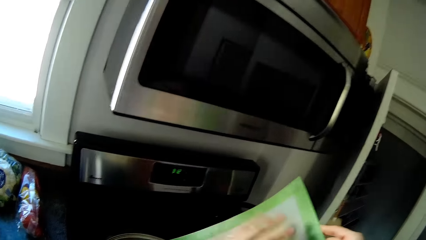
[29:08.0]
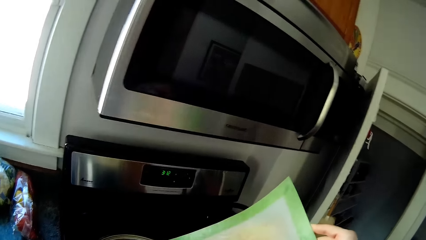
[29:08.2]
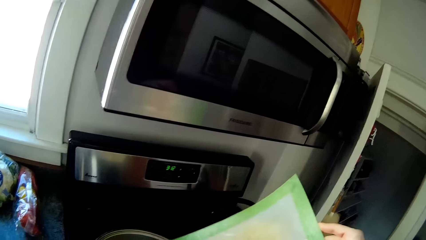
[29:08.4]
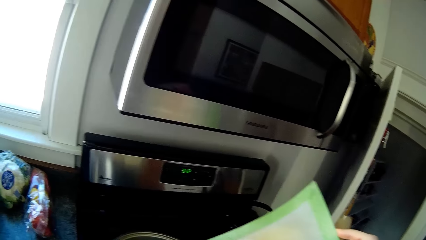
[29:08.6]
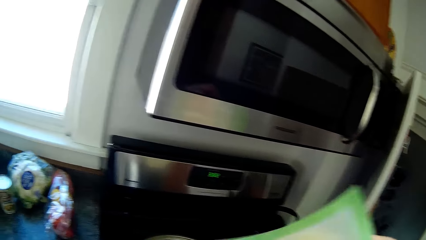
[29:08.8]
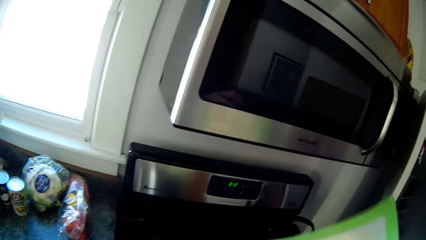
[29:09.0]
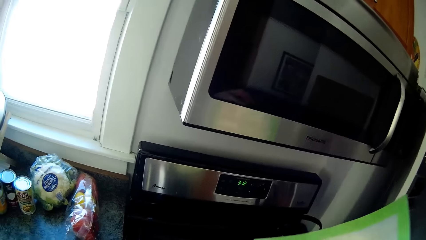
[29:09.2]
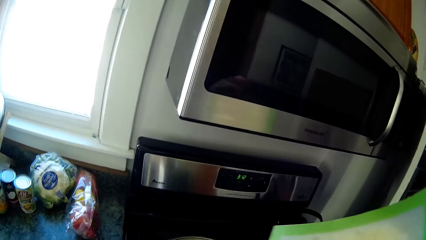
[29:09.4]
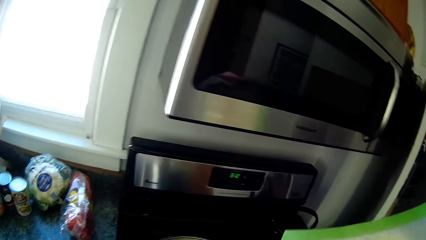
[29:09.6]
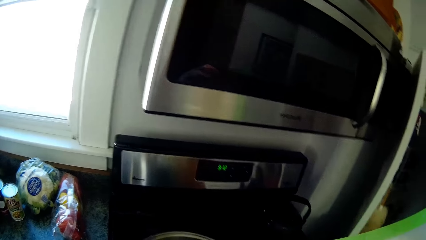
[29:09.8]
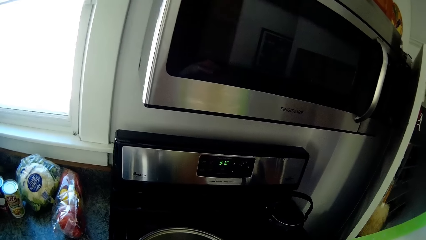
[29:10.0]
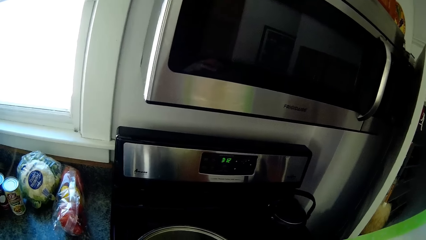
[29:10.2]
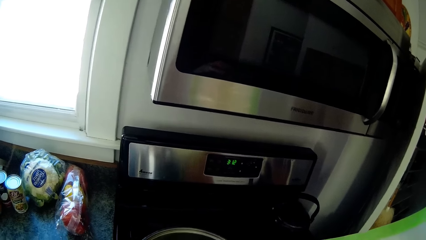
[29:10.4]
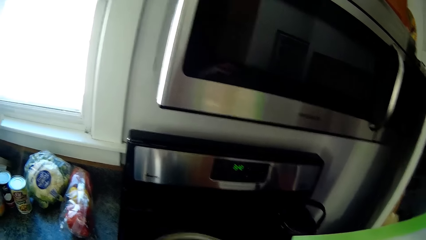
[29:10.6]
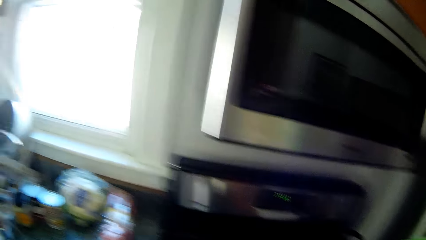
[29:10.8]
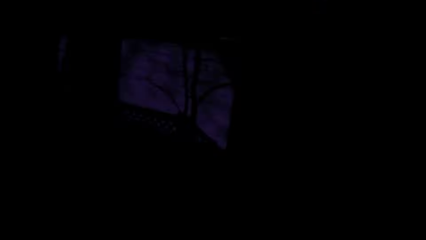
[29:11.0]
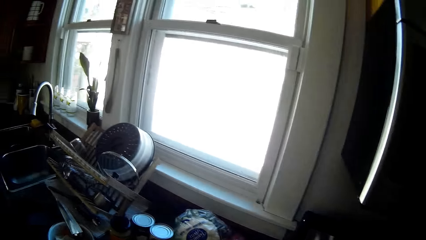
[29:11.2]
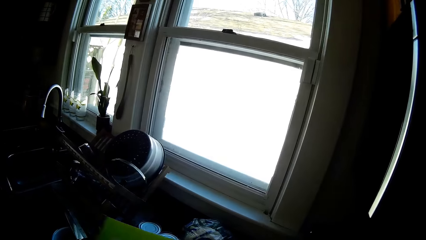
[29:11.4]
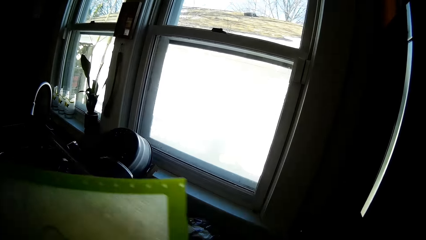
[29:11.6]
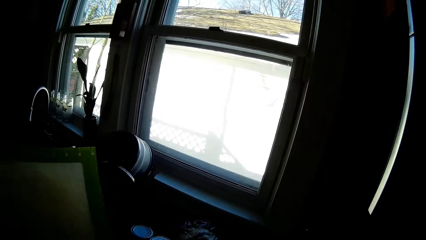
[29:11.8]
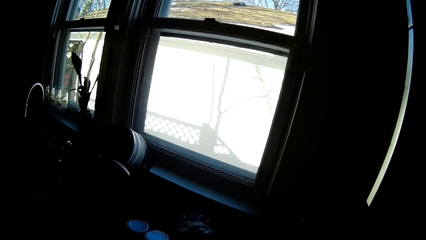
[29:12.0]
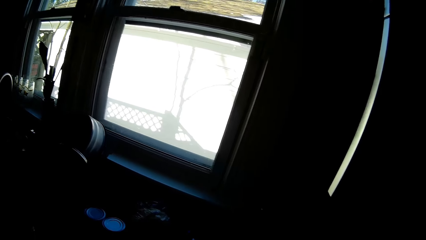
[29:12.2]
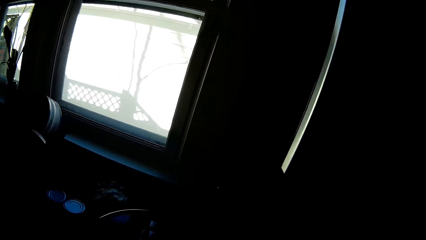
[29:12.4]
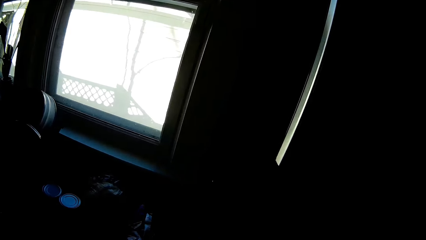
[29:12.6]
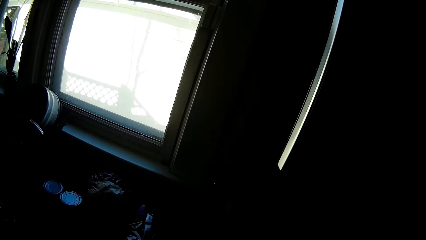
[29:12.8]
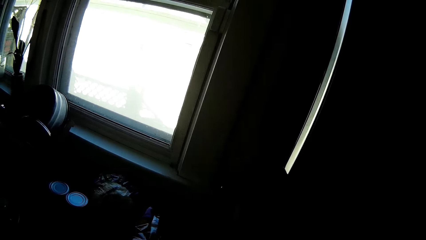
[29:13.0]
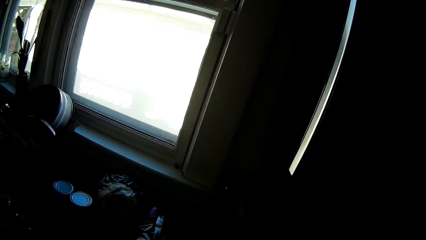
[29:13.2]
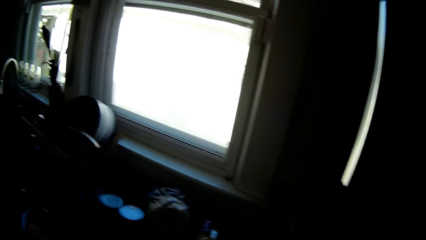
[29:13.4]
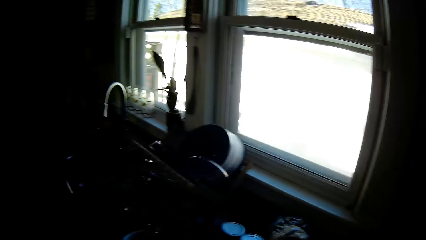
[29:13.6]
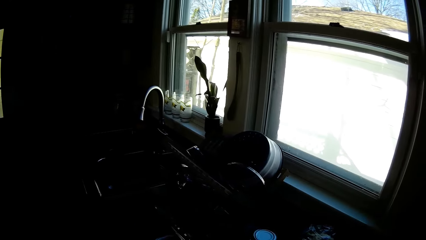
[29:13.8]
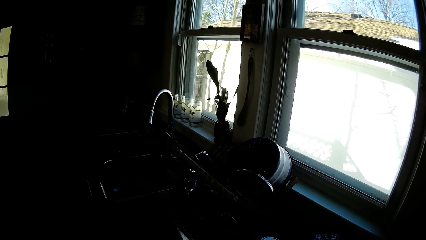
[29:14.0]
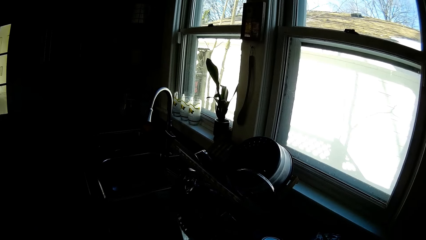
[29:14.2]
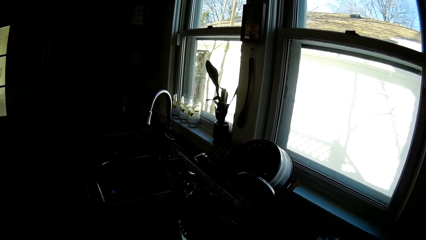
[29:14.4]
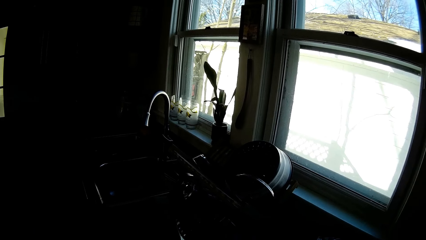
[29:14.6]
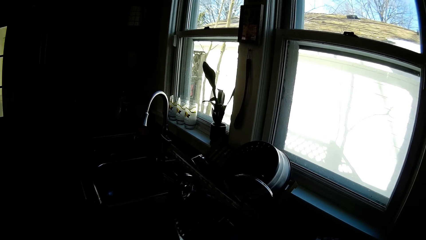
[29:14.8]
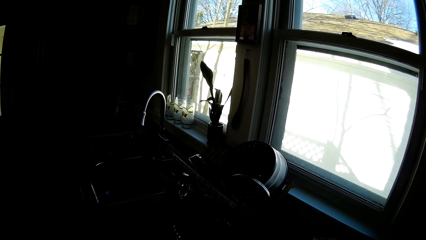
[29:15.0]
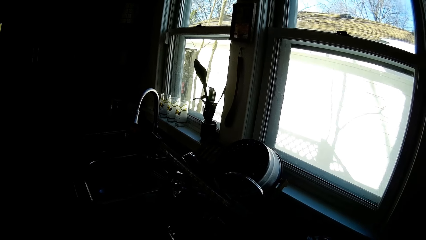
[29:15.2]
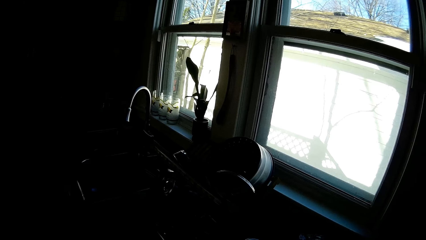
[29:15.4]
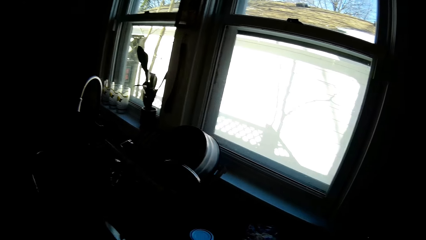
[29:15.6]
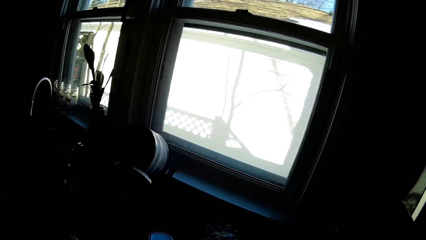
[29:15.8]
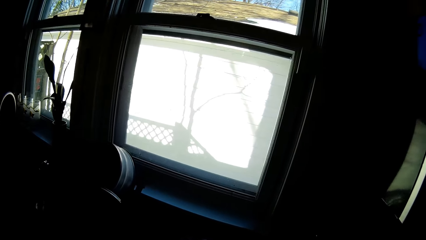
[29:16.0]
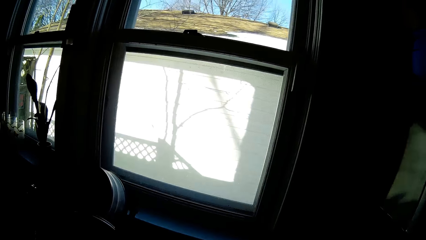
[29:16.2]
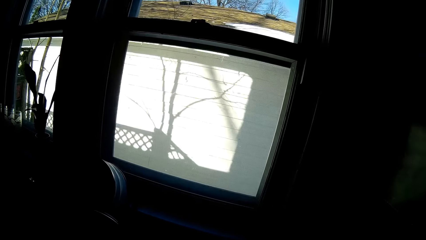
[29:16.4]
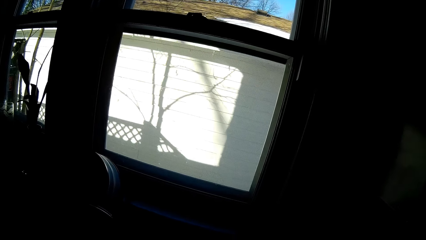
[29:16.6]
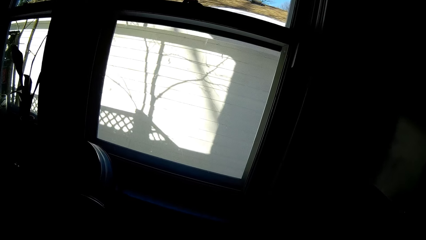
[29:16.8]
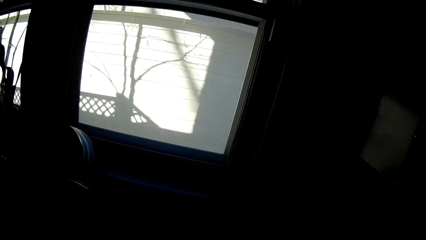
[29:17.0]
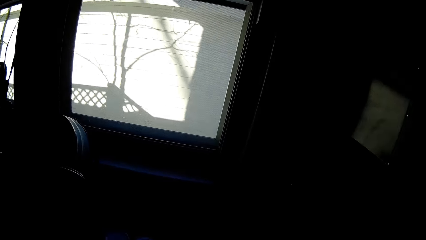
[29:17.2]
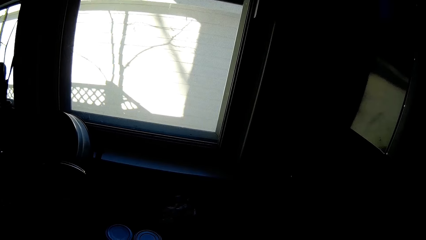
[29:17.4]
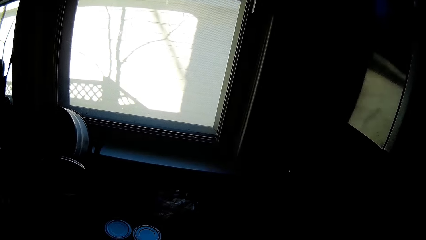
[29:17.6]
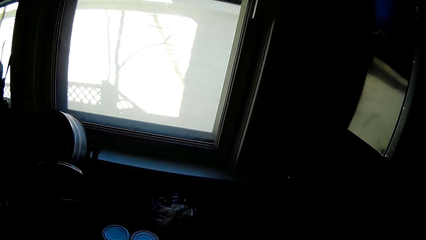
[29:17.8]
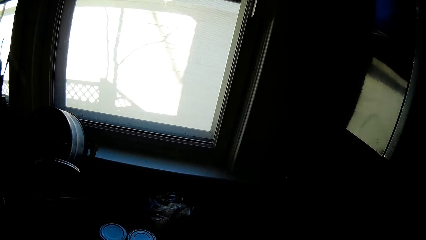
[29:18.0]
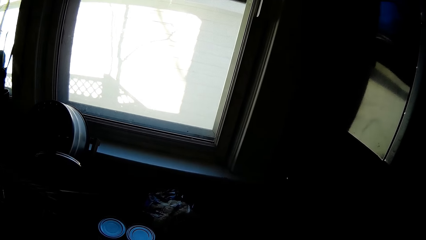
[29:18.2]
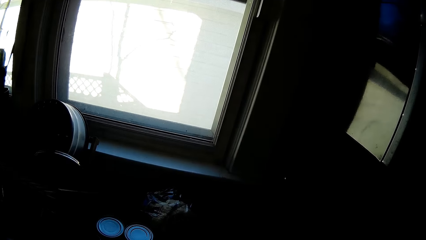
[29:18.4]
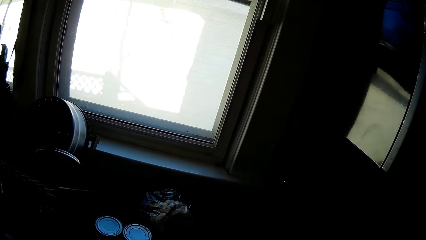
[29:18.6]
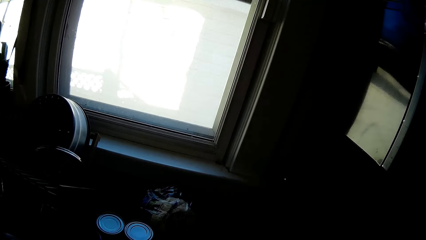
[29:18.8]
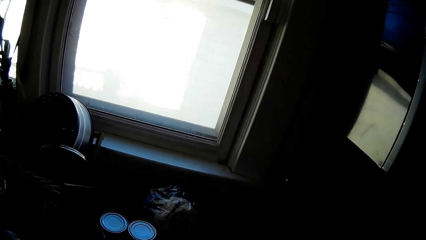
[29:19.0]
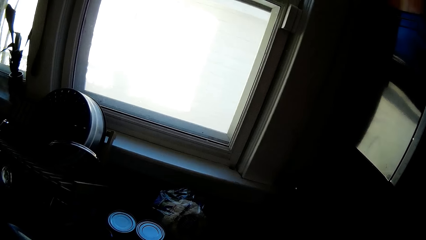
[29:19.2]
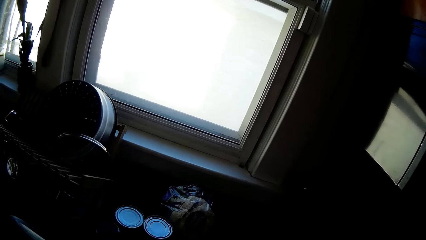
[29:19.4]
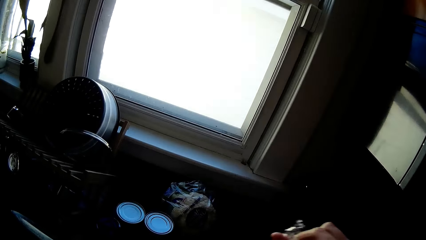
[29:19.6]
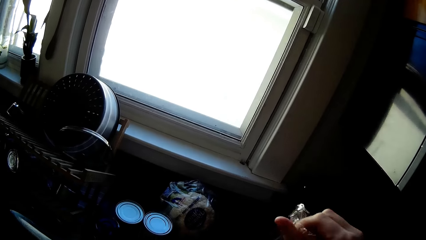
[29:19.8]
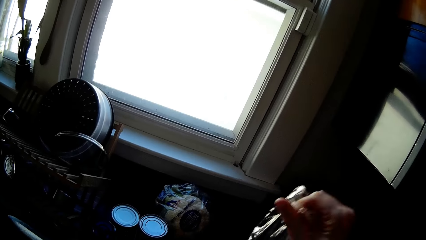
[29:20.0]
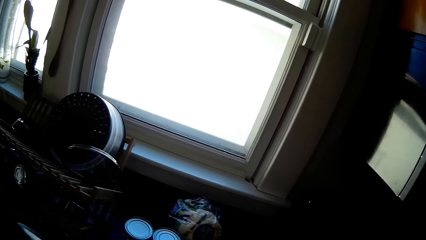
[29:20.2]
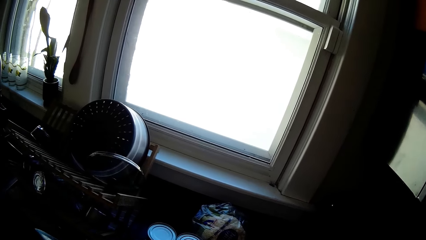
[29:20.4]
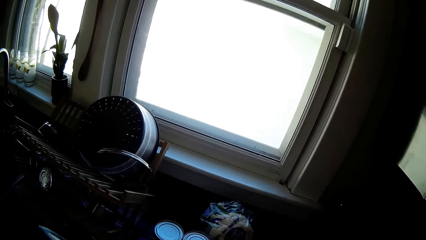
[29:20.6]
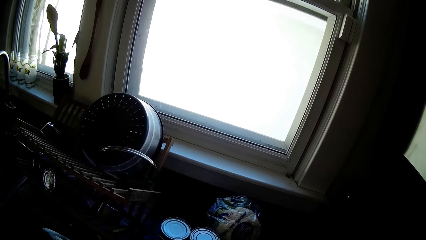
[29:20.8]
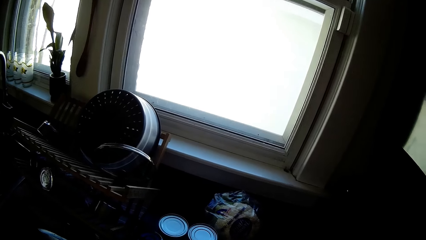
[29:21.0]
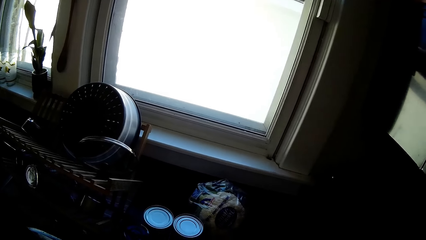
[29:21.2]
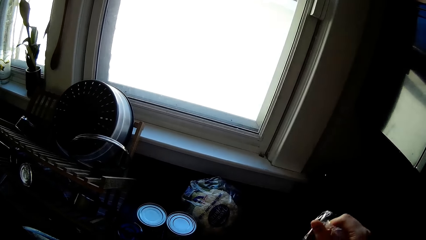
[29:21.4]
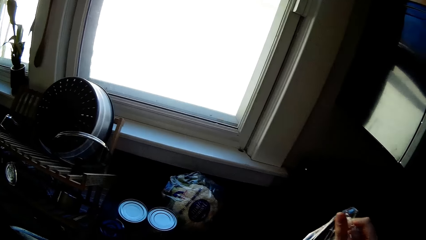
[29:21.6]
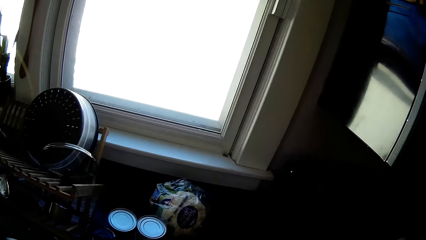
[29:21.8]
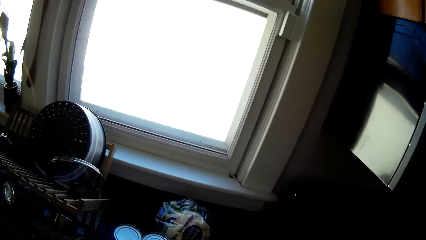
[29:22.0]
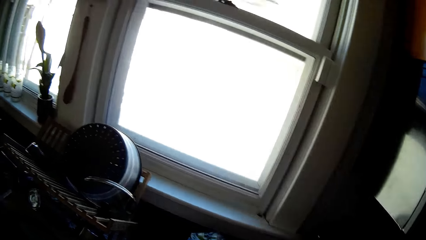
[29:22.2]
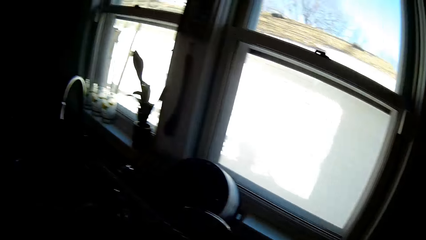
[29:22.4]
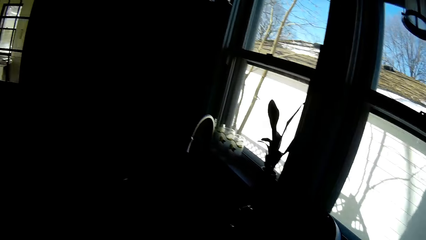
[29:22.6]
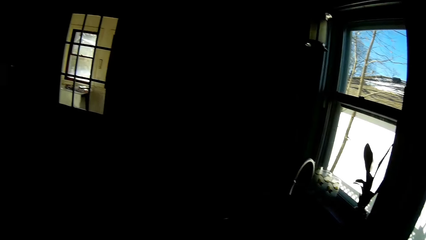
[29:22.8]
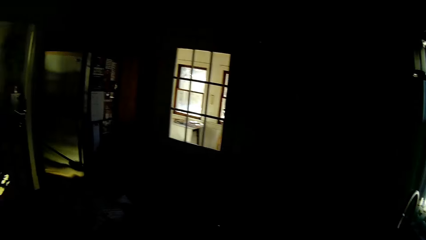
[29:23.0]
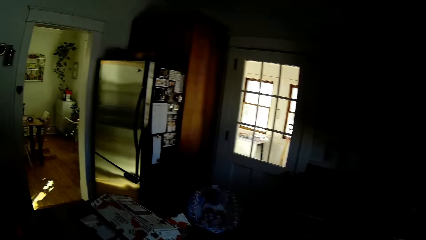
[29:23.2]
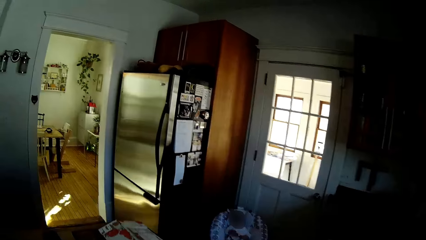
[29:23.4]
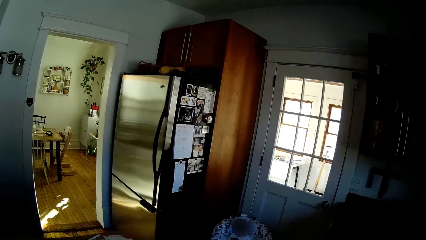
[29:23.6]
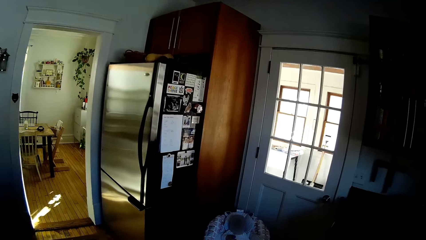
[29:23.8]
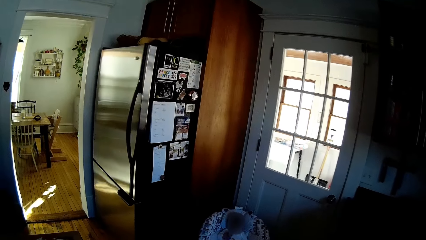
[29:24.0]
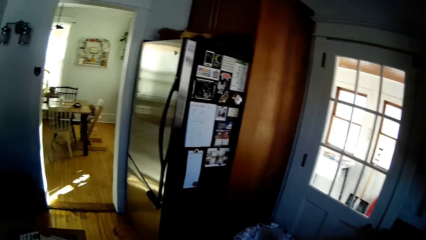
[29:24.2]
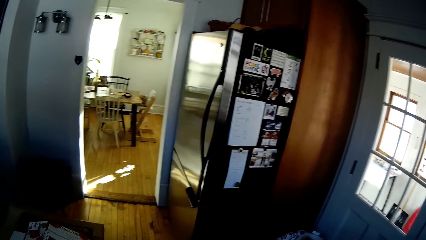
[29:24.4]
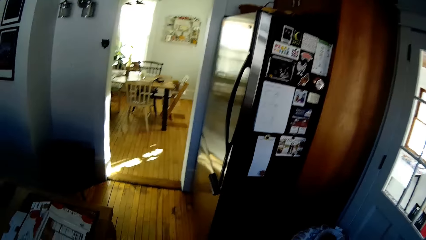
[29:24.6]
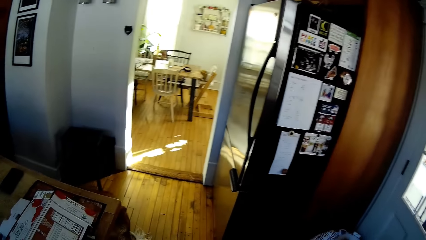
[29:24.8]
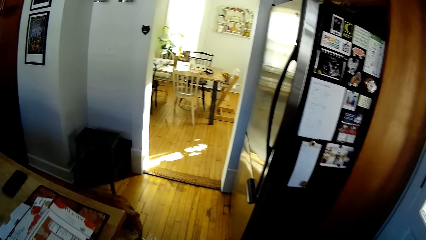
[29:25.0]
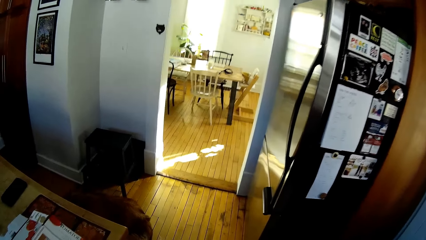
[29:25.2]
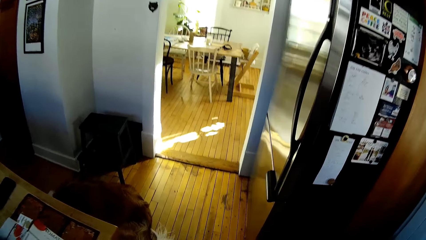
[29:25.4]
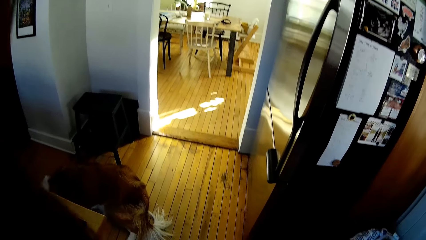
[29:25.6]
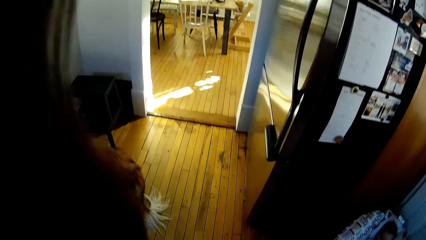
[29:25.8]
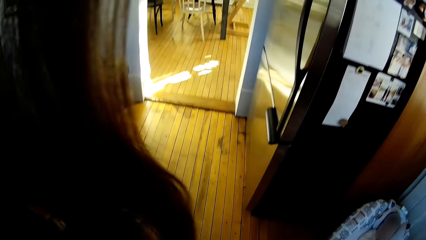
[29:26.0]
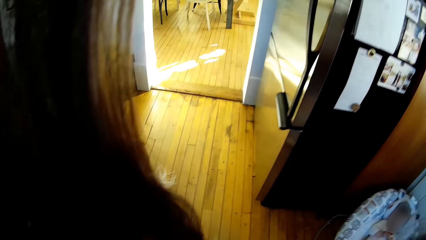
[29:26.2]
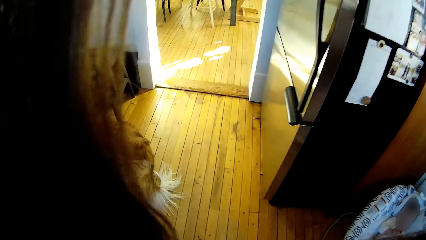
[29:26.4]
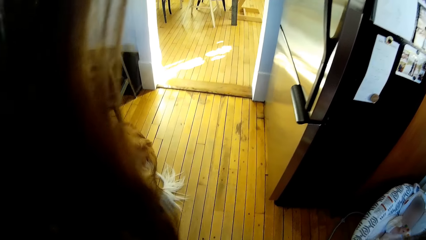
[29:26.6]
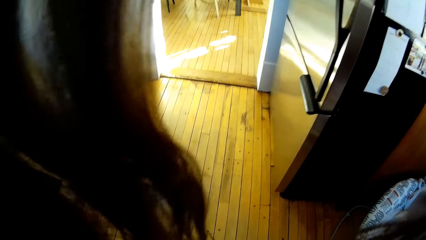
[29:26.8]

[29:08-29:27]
The camera wearer clears the potatoes from the tray into the pot with her left hand. She moves in the kitchen. She drops the tray on the sink countertop with her left hand. She holds the lid of the pot with her left hand. She drops the lid of the pot on the sink countertop with her left hand. She unwraps the aluminum foil. She opens a pack of spoons with both hands. She moves in the room.
